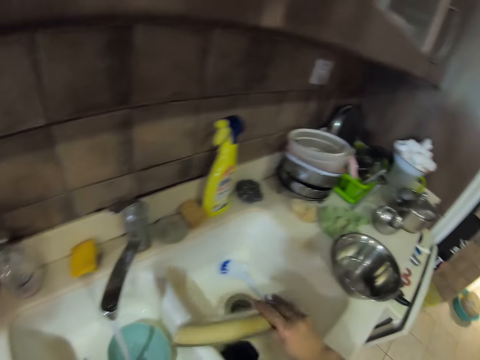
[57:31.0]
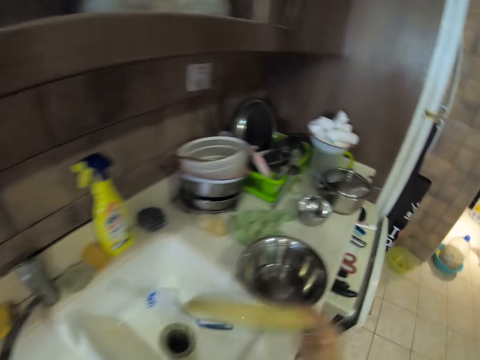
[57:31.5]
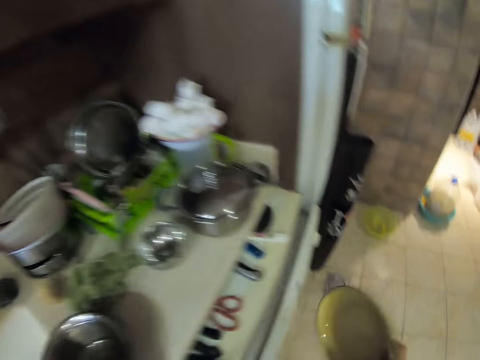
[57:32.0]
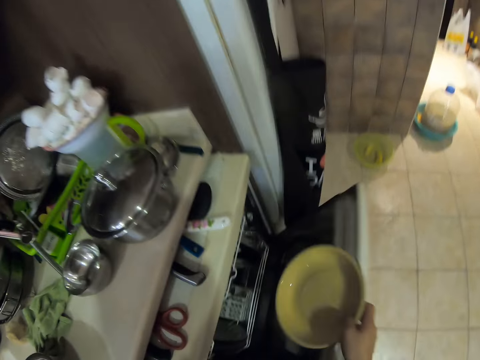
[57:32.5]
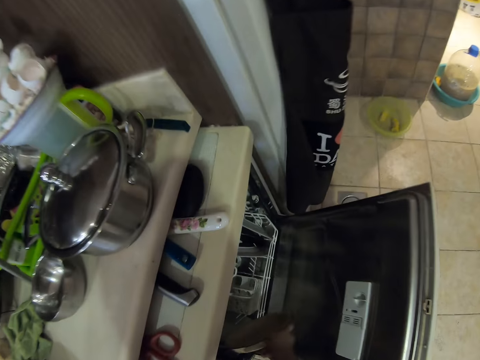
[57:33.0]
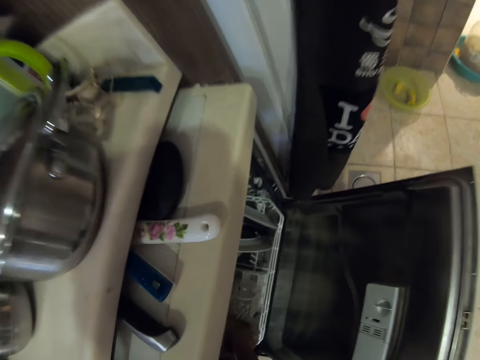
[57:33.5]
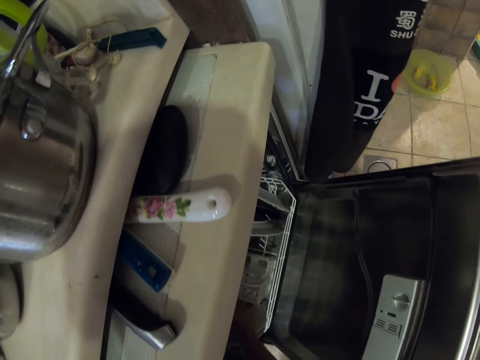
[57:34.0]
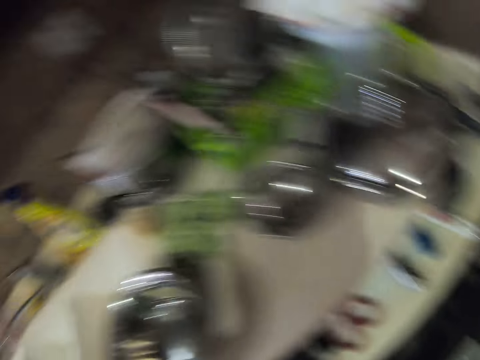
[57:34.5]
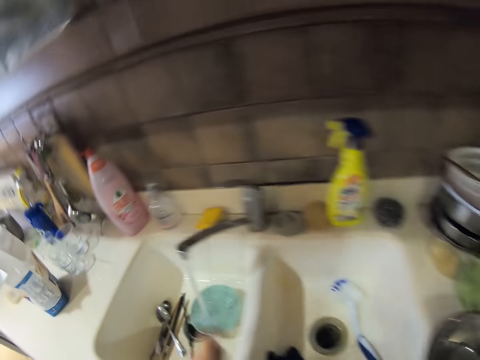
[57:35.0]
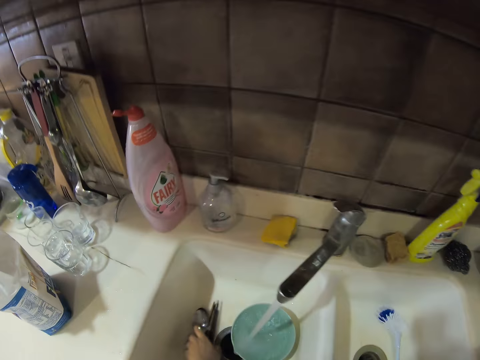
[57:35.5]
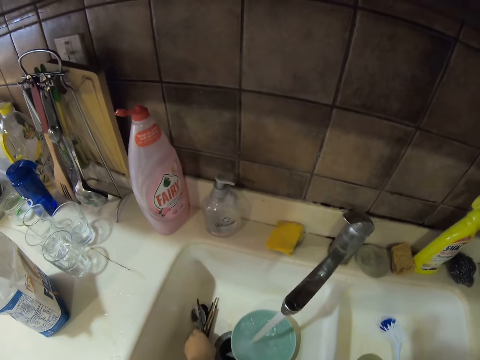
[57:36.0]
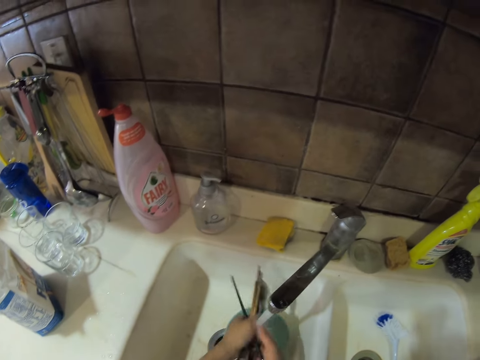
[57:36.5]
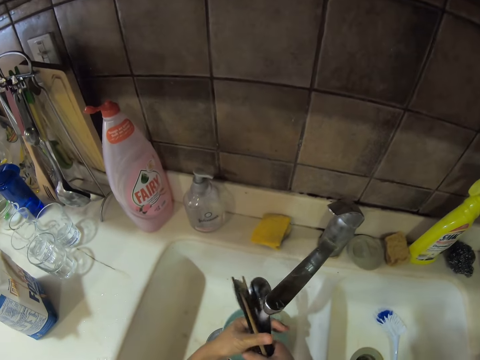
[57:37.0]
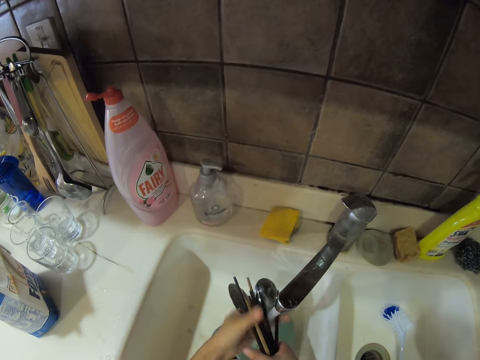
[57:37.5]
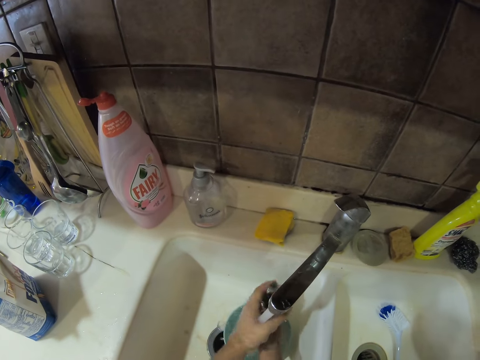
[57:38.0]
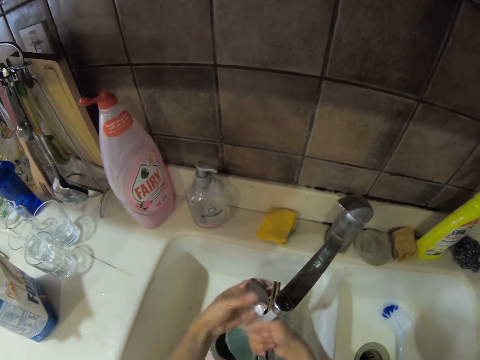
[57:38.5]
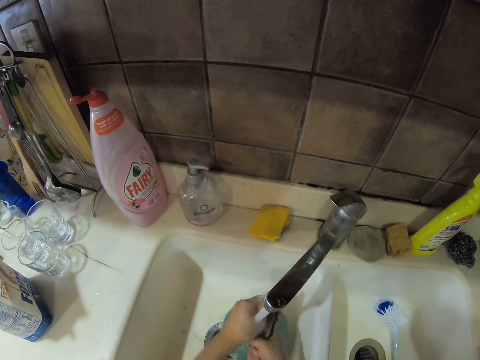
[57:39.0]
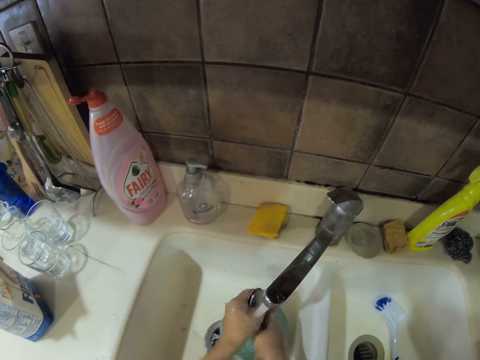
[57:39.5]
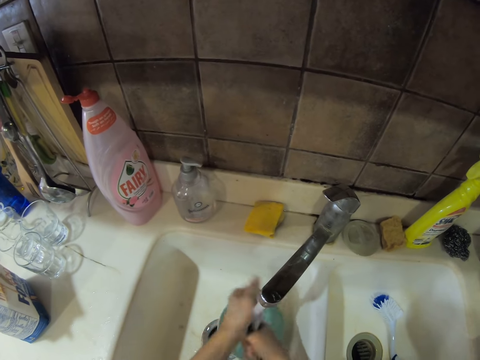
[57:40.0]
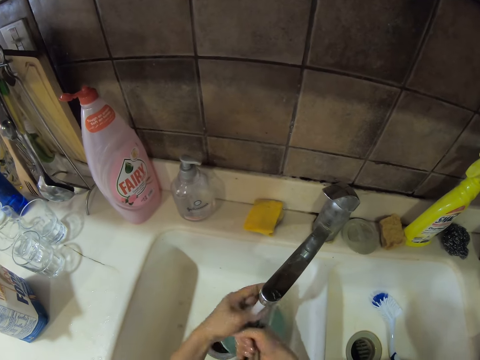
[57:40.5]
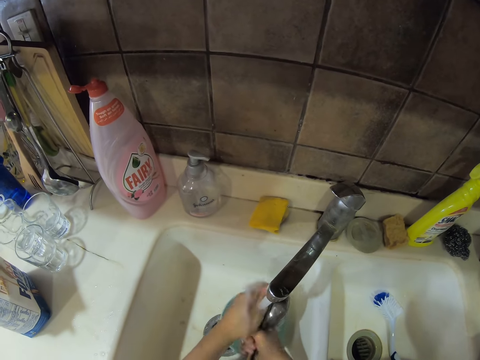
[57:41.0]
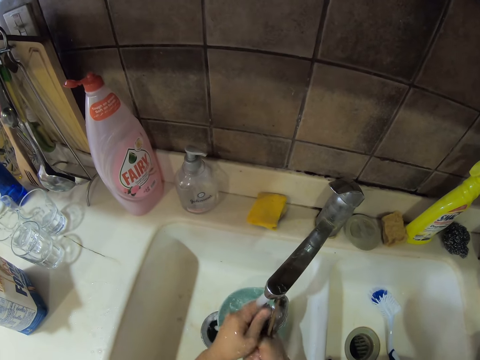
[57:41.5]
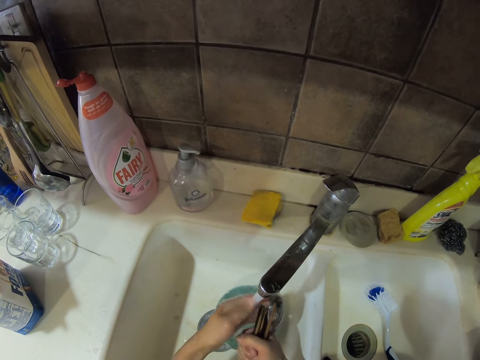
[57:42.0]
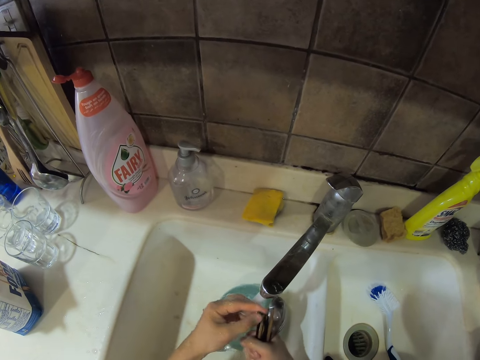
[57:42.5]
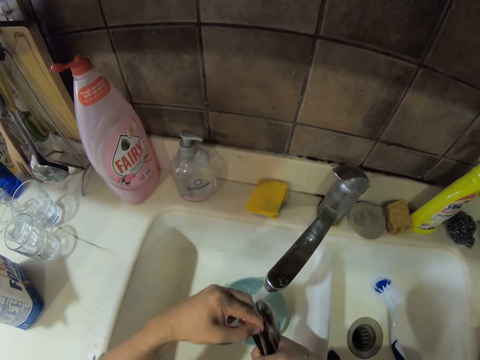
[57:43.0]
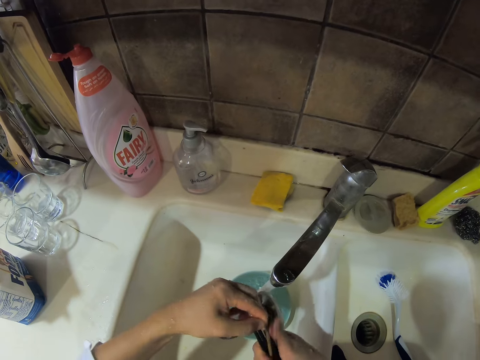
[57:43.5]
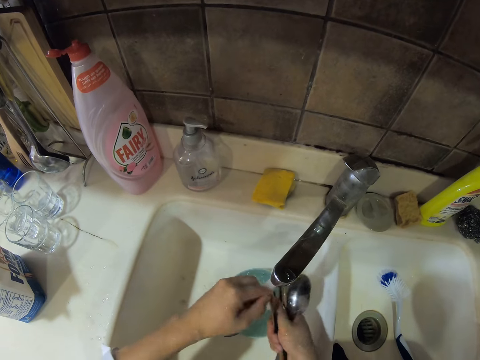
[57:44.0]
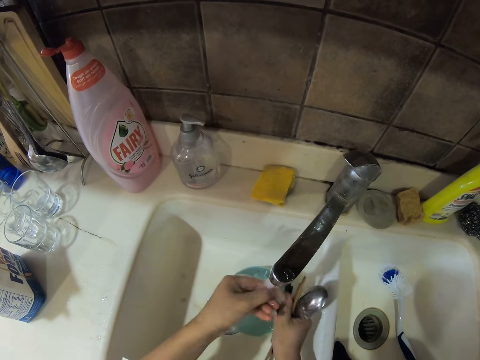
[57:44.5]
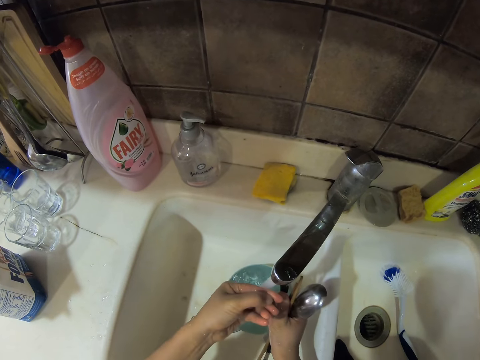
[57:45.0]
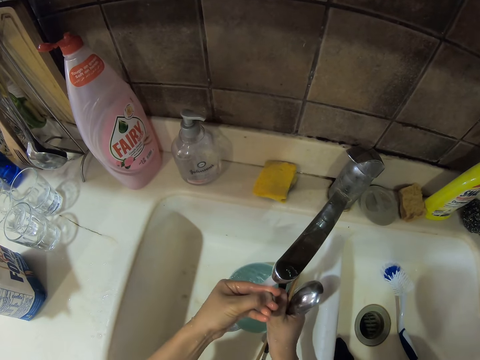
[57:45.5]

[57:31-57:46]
The camera wearer puts the plate in the dishwasher. They shake the plate and walk around the kitchen. They walk around the kitchen. They pick up spoons, wring the spoons and rinse the spoons.

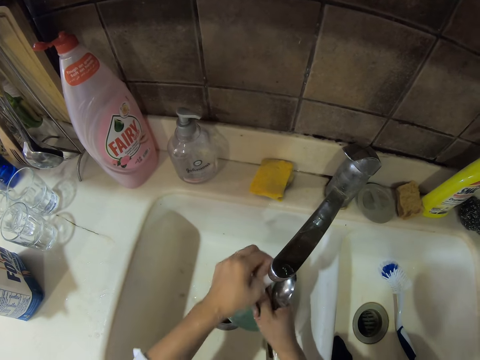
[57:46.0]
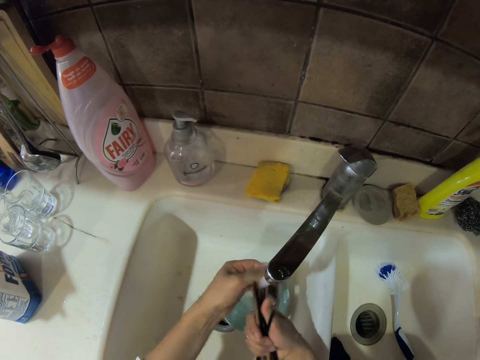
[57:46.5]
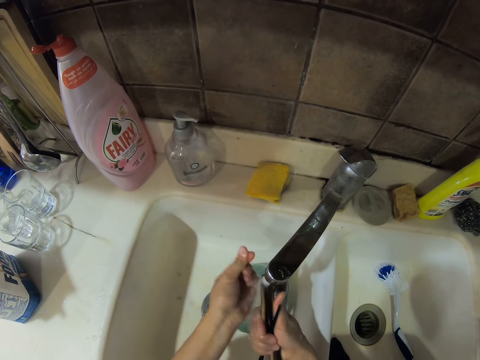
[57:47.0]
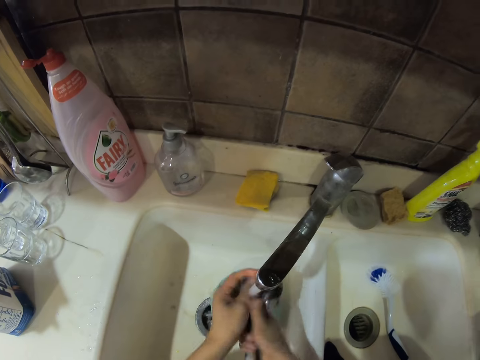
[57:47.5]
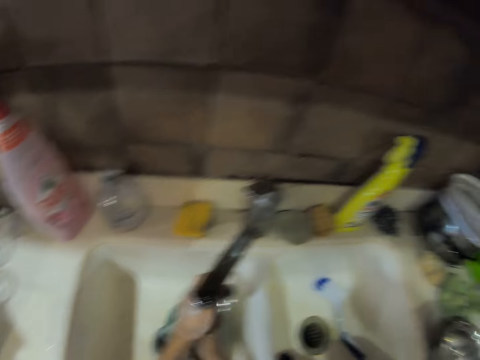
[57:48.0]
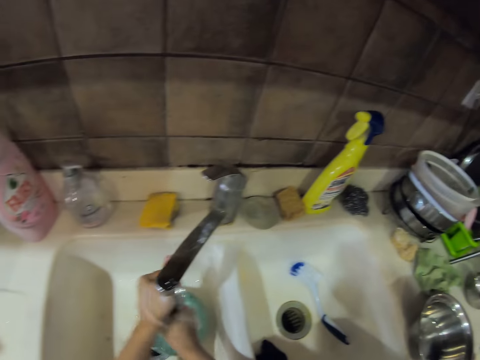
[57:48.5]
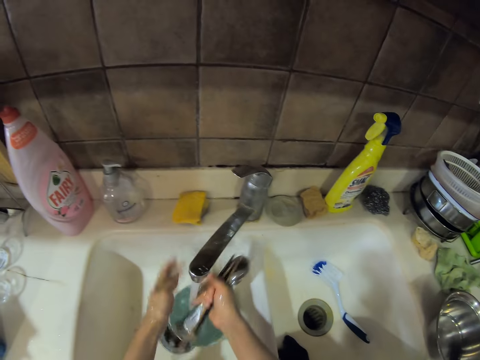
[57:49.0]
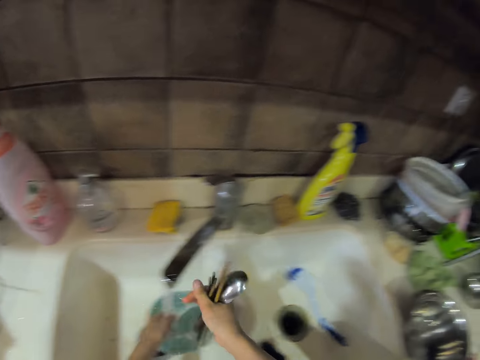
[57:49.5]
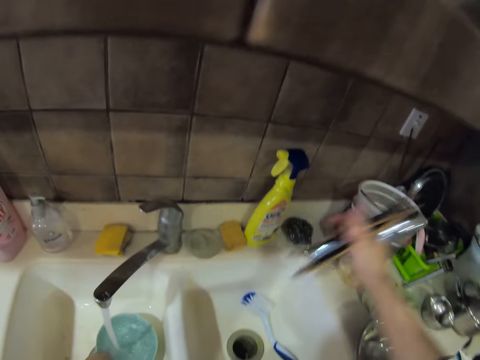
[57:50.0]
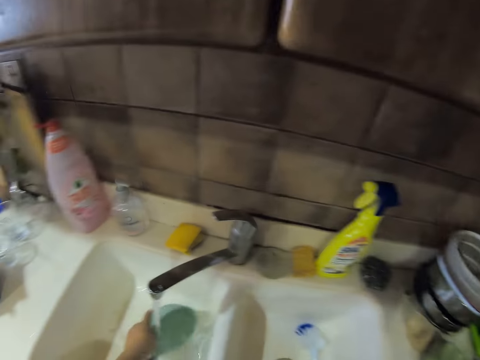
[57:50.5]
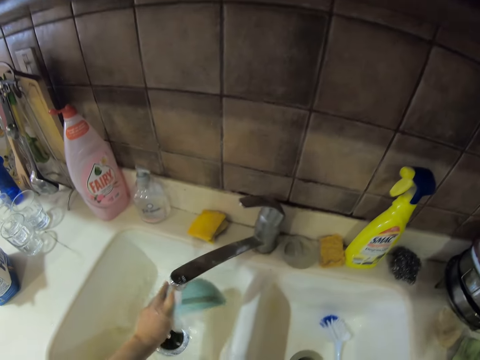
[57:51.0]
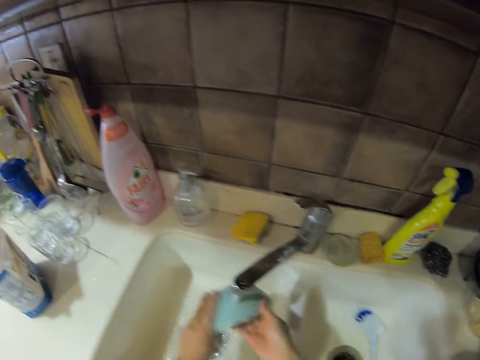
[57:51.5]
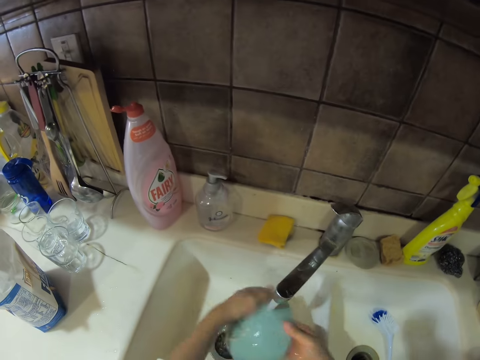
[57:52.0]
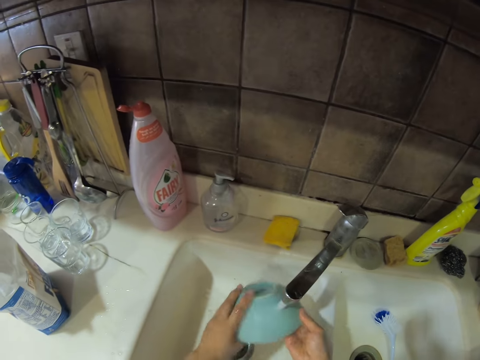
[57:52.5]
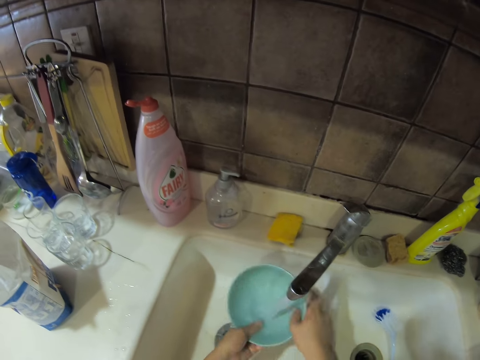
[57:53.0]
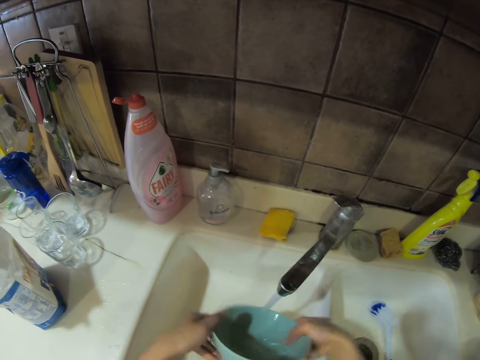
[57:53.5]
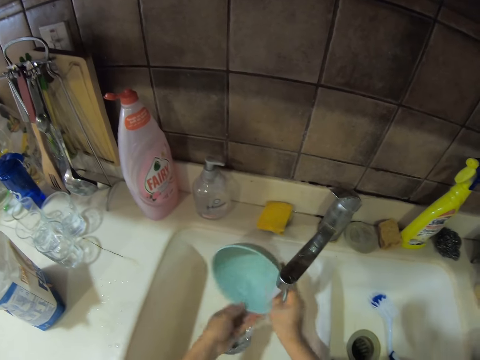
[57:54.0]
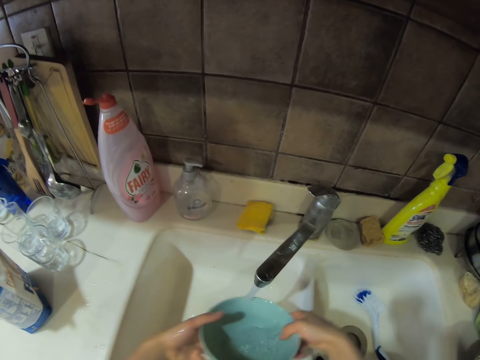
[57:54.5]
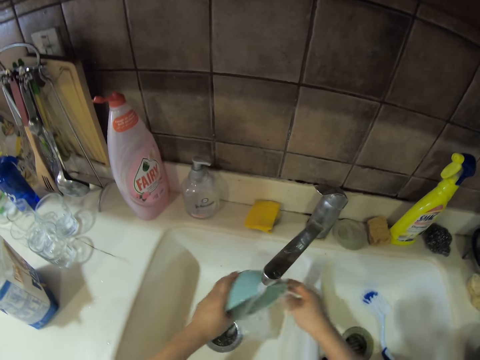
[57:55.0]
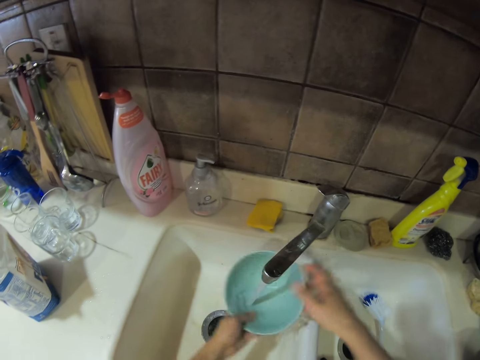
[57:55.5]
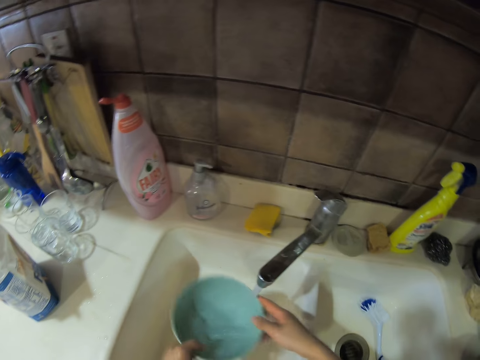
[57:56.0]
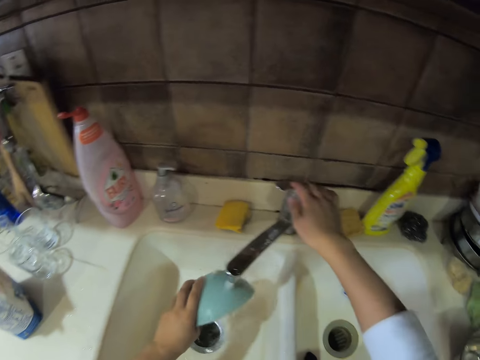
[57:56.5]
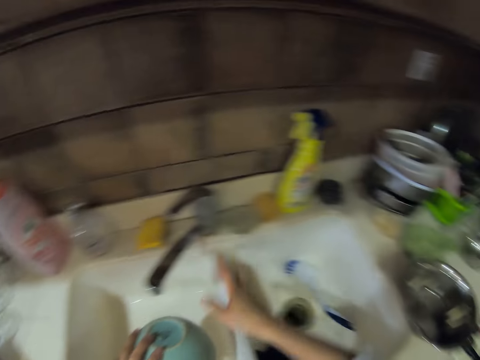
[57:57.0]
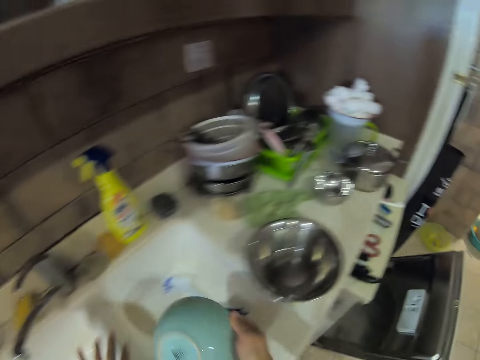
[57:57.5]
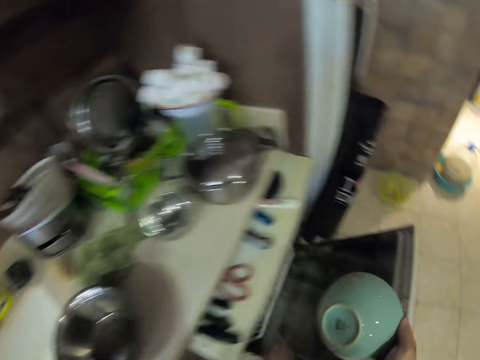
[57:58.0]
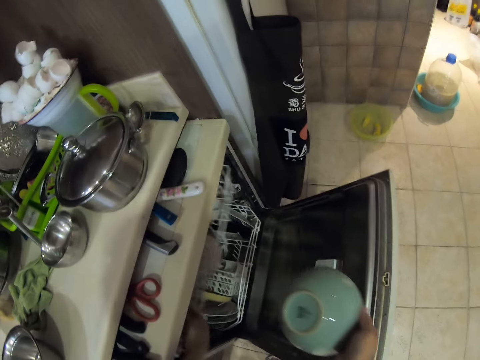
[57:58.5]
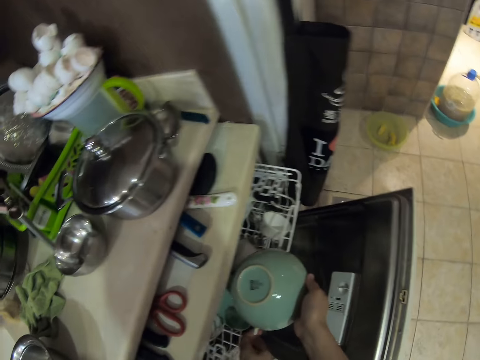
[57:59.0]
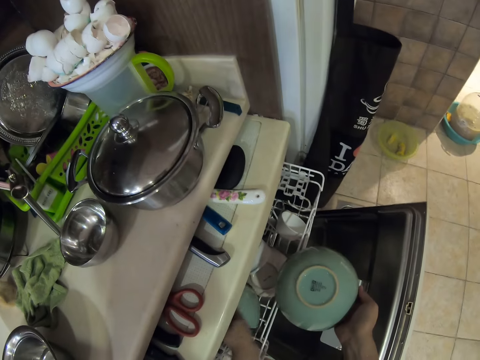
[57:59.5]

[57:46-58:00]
The camera wearer shakes the spoons and puts the spoons in a bowl or cutlery rack. They pick up the bowl and rinse the bowl. They turn off the tap and walk around the kitchen. They put the bowl in the dishwasher. They hold another bowl.
